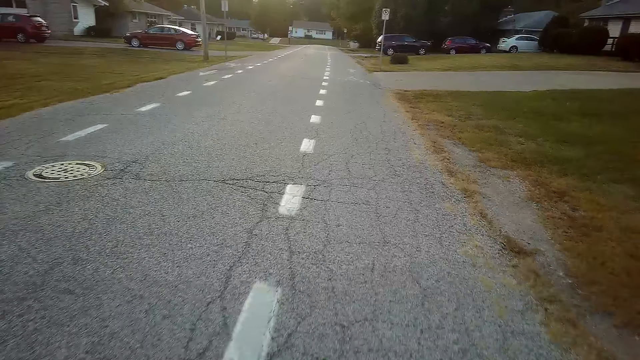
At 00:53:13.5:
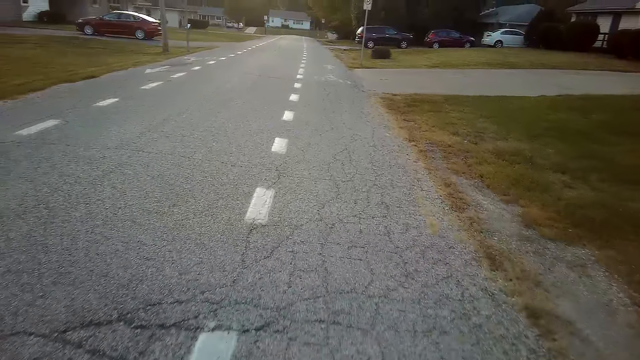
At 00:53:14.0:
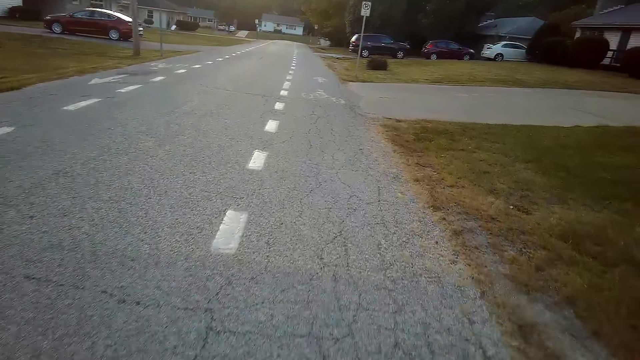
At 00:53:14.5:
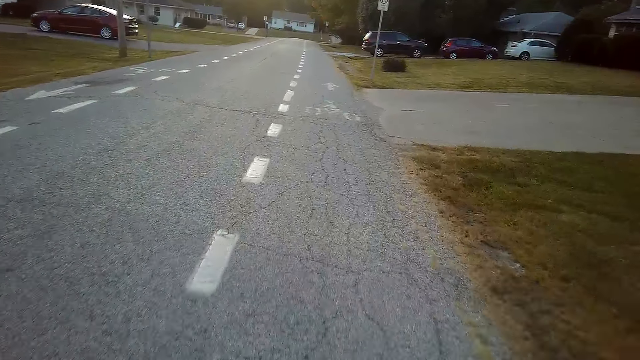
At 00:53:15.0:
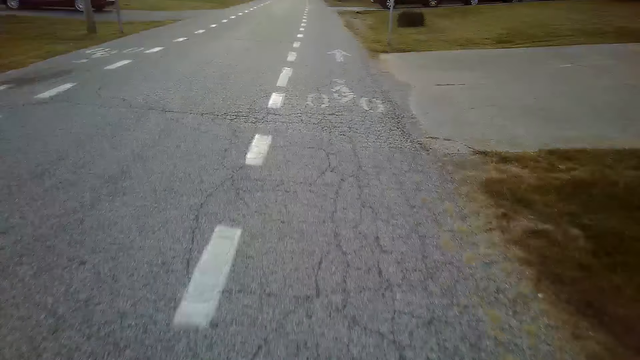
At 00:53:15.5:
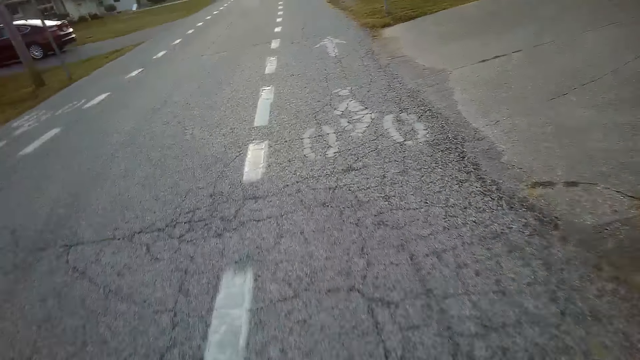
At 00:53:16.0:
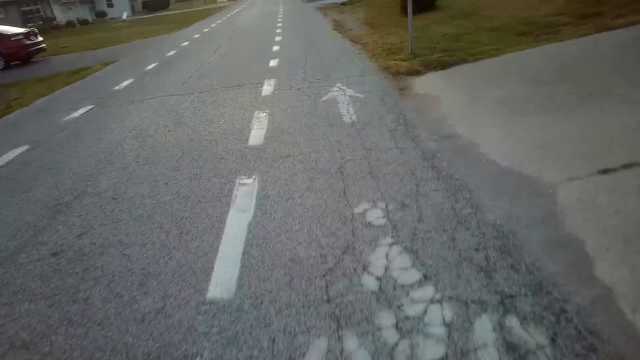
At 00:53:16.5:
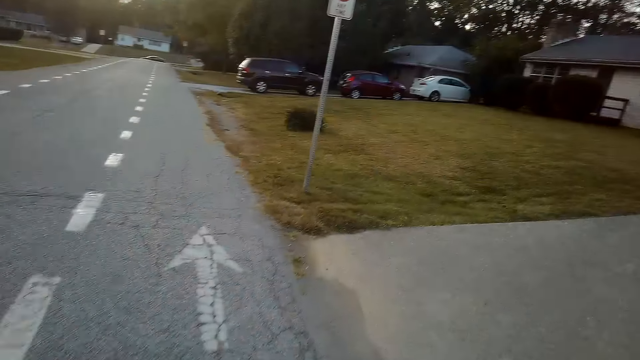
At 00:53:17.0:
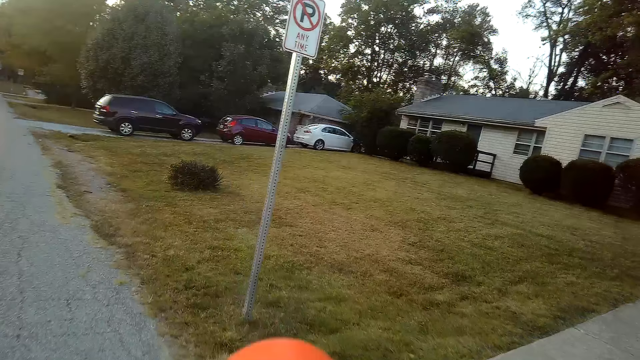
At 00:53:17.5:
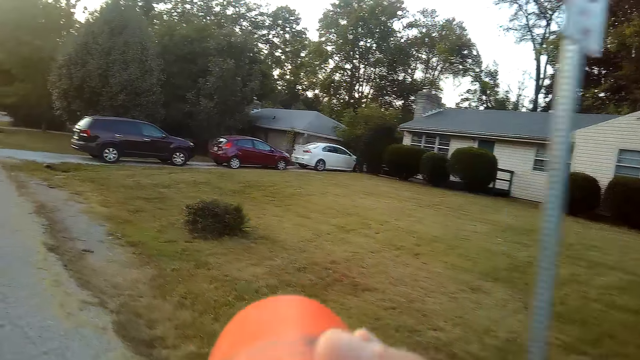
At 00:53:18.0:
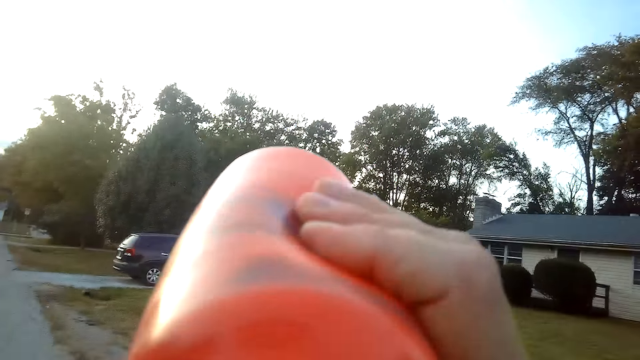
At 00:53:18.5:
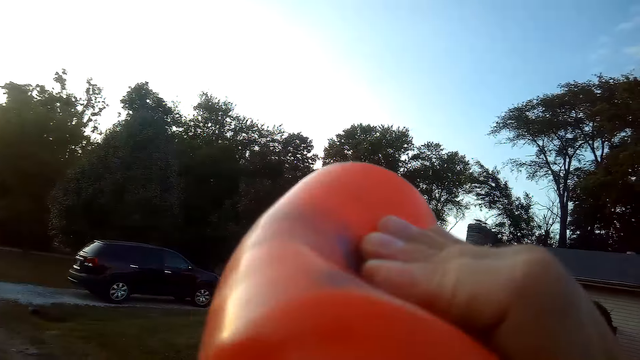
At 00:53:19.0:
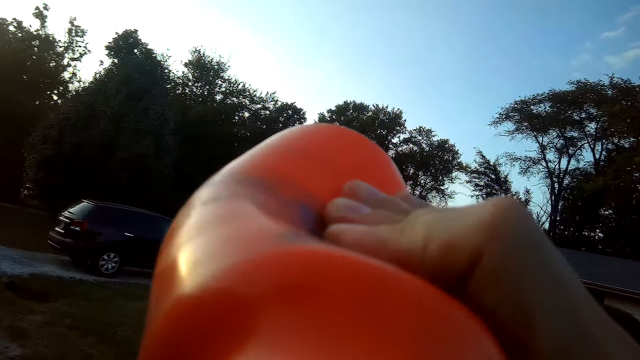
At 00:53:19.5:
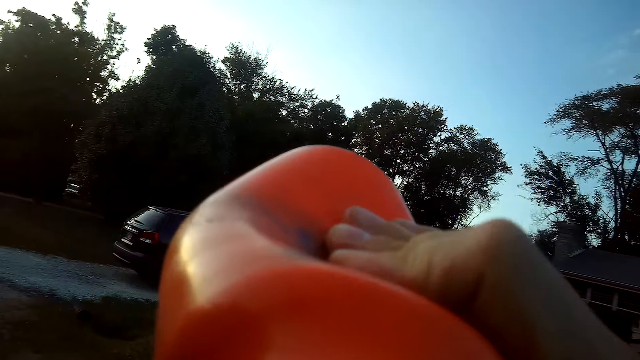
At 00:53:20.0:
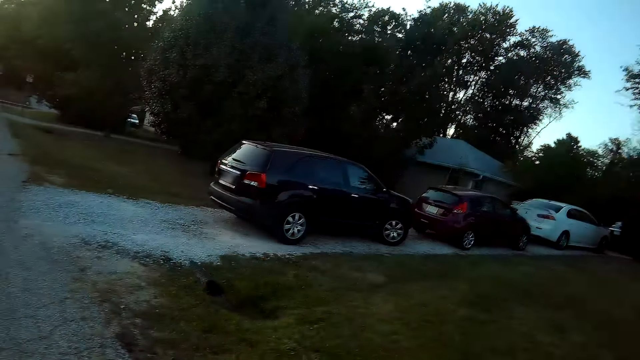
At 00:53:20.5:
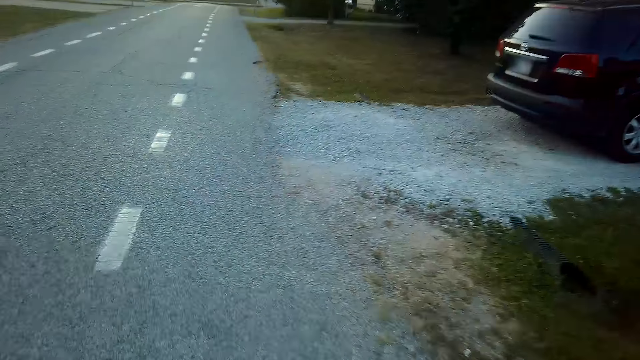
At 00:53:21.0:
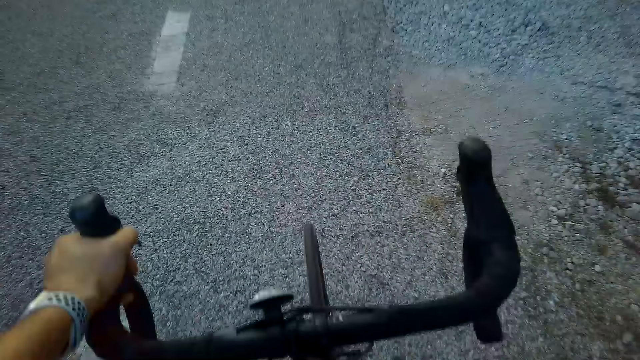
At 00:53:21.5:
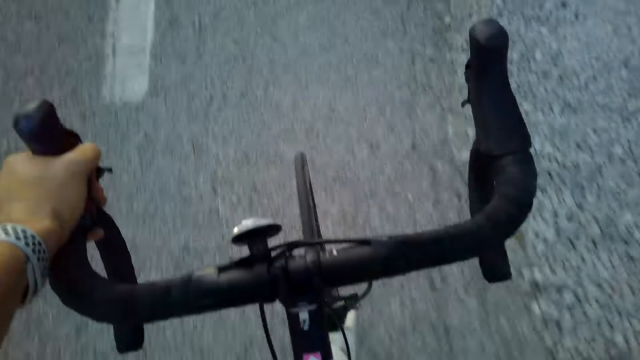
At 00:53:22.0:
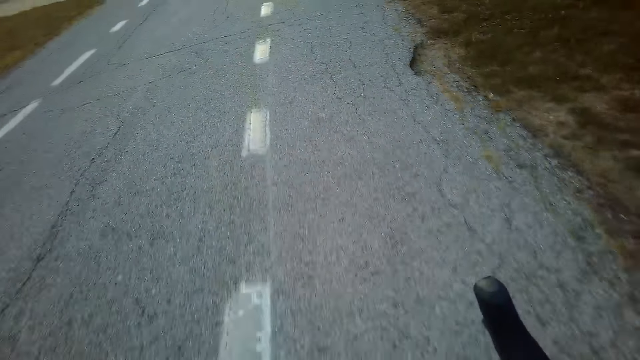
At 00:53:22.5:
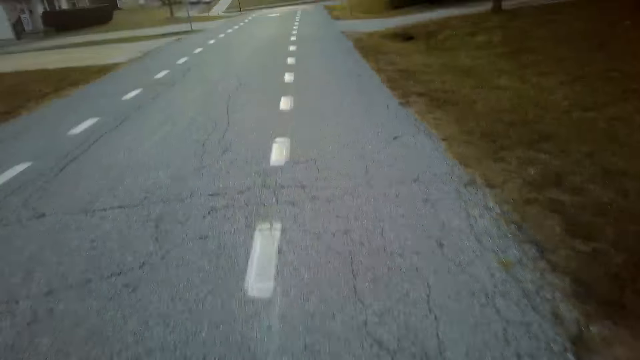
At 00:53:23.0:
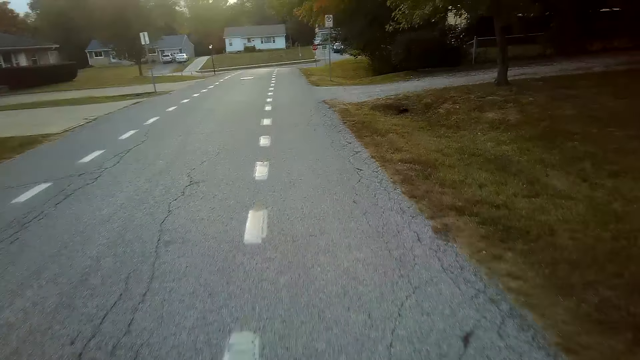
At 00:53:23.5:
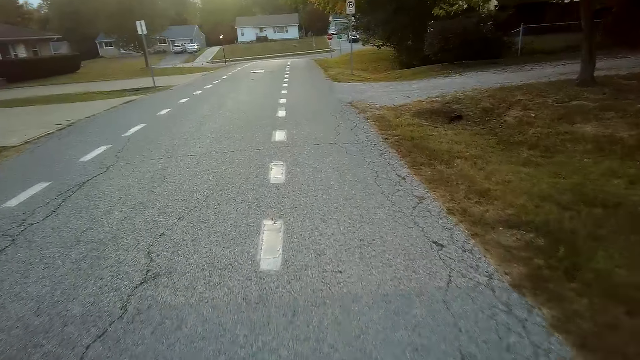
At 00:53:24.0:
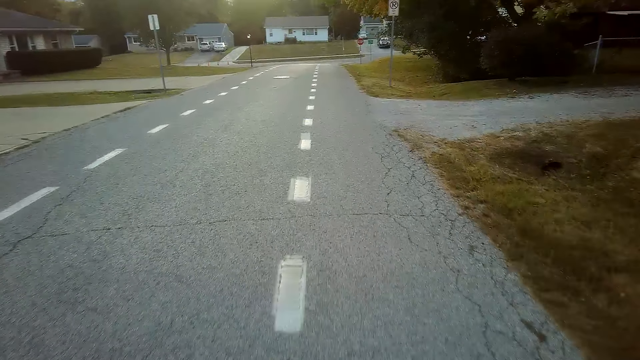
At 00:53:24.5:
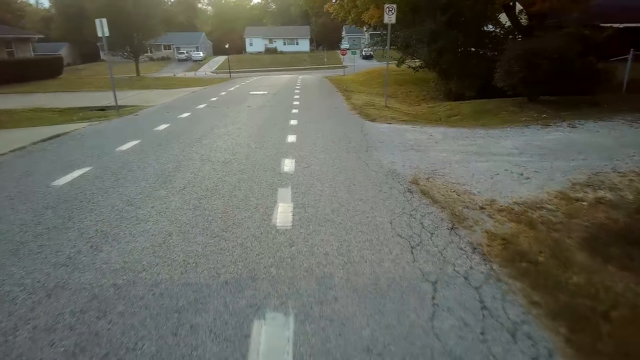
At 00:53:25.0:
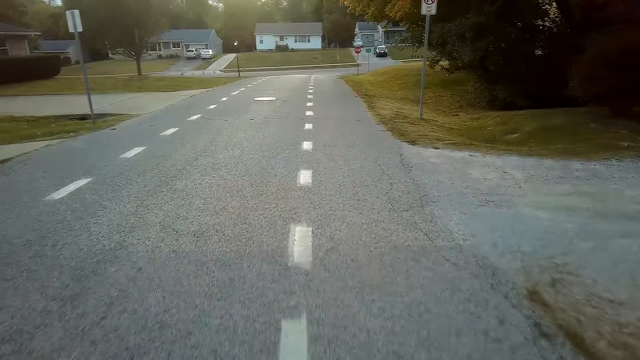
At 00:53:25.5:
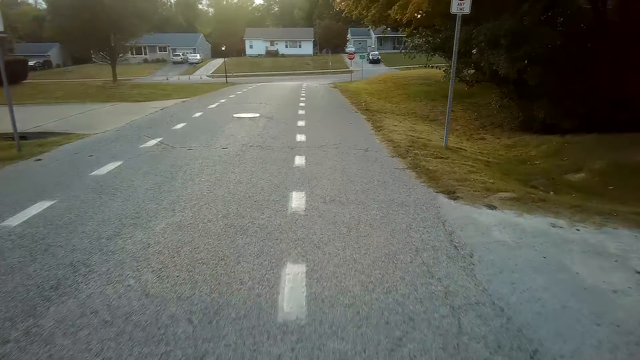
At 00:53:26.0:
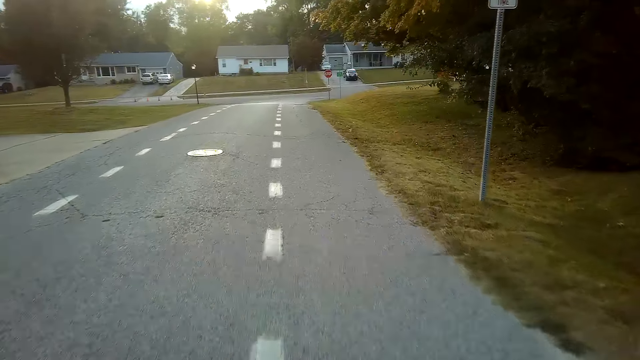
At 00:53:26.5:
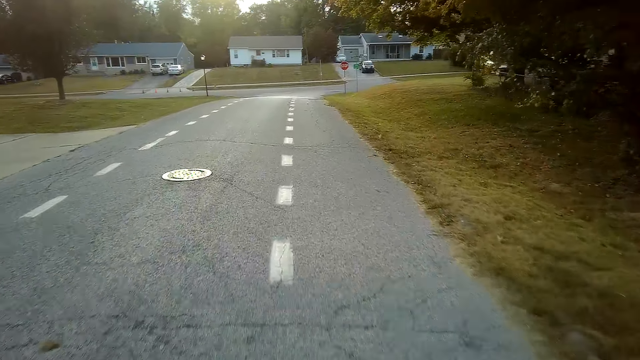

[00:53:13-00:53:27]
The camera wearer drinks from the water bottle. They ride on the road with a bicycle.

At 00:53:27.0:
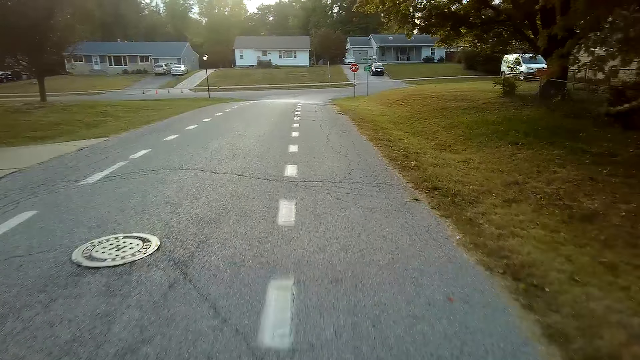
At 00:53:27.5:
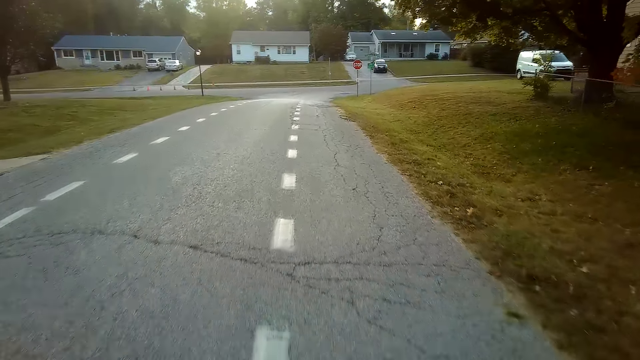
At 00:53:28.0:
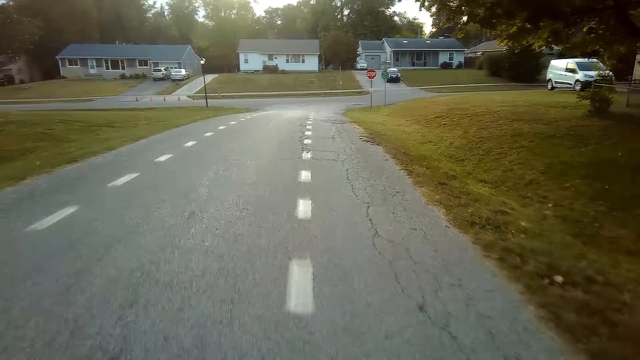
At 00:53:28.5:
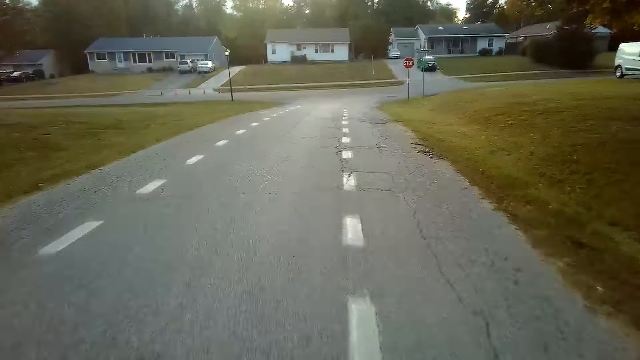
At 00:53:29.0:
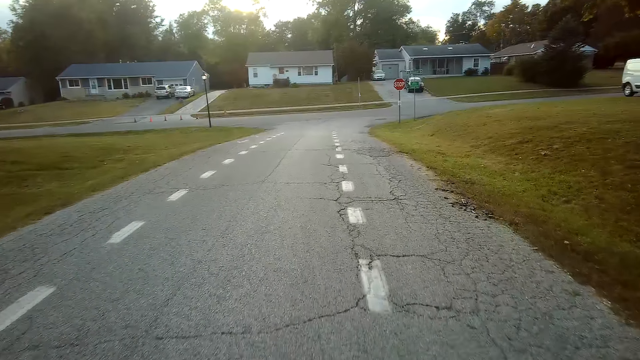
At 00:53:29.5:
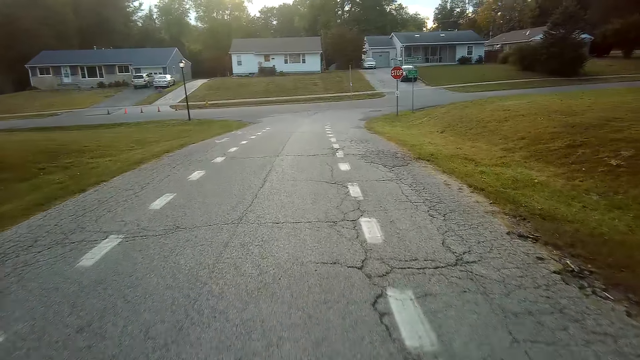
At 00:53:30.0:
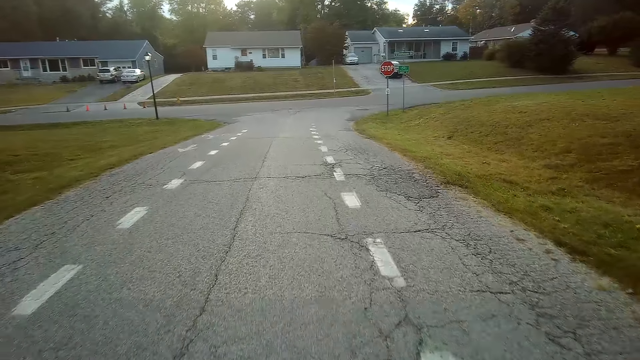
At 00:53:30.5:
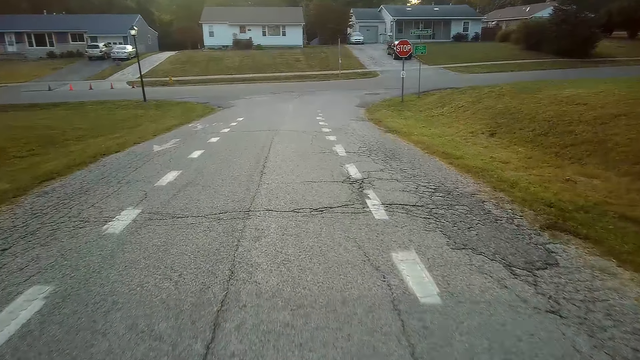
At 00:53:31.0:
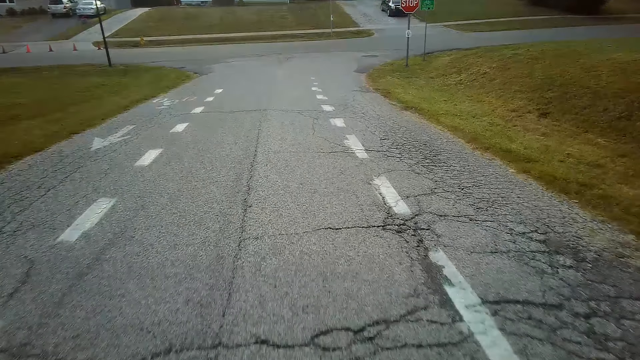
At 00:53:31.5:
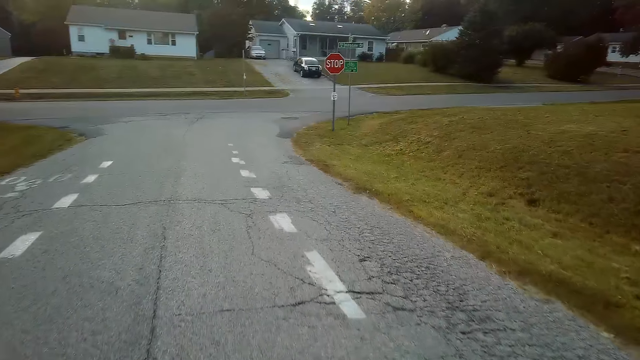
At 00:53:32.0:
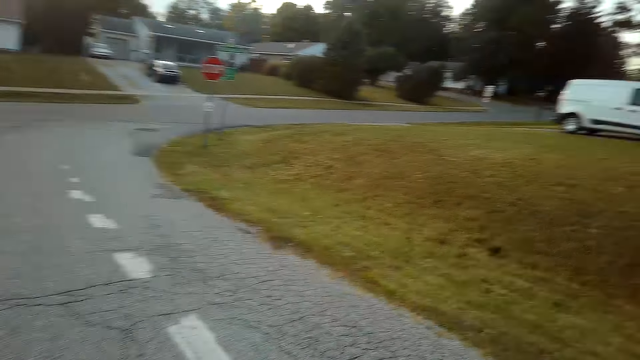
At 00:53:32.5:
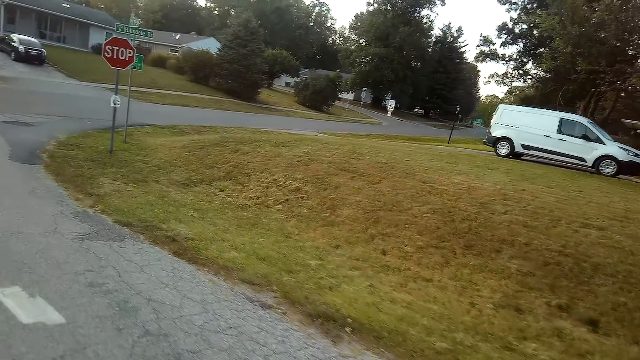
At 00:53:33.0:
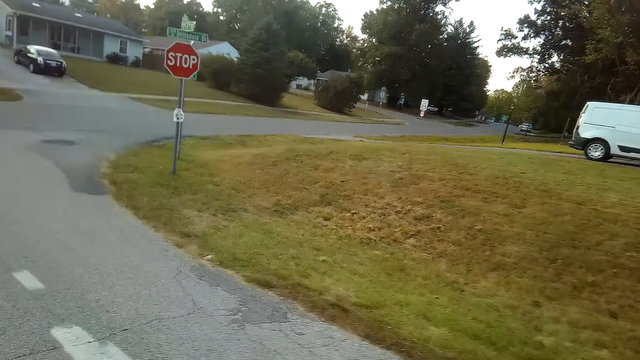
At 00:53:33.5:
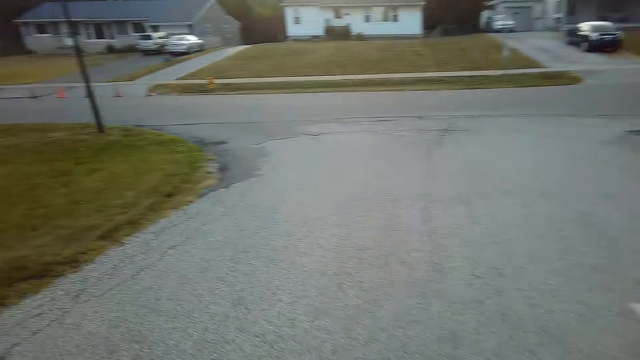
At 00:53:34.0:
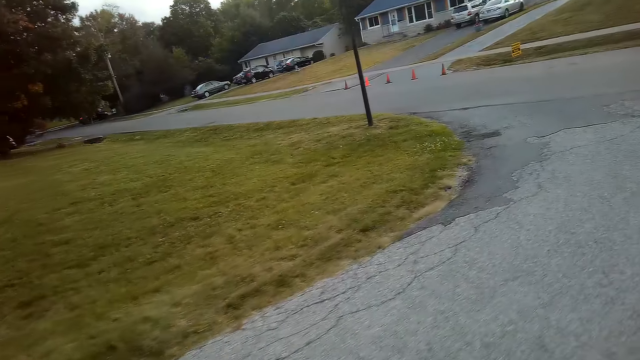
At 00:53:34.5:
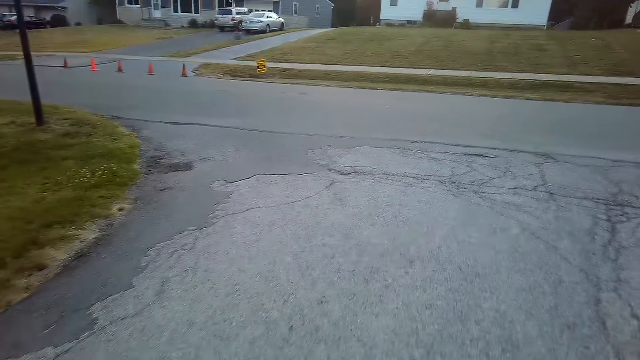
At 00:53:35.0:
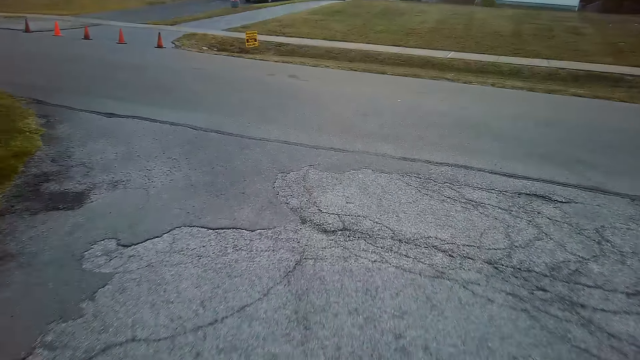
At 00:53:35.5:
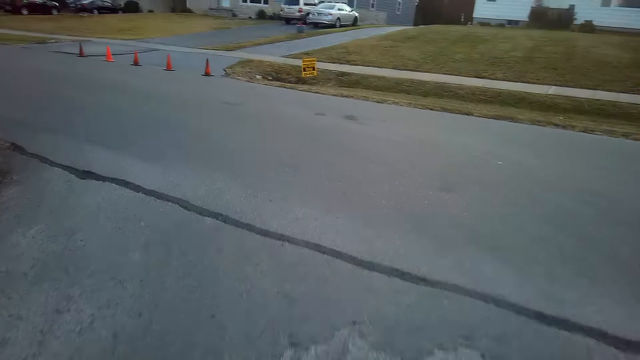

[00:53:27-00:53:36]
The camera wearer looks around.
